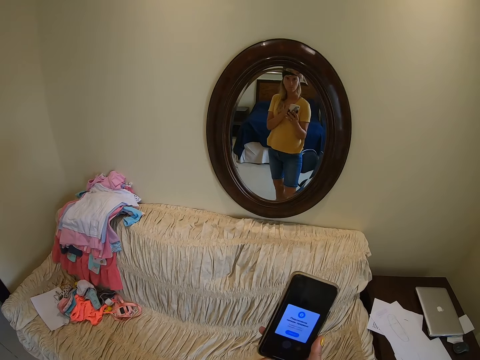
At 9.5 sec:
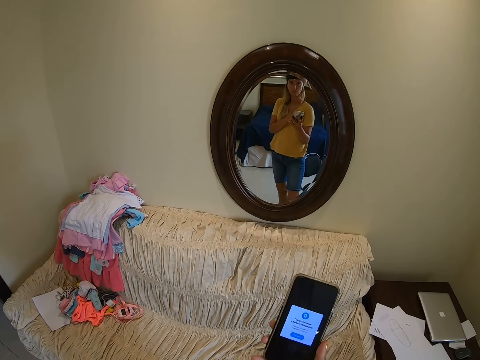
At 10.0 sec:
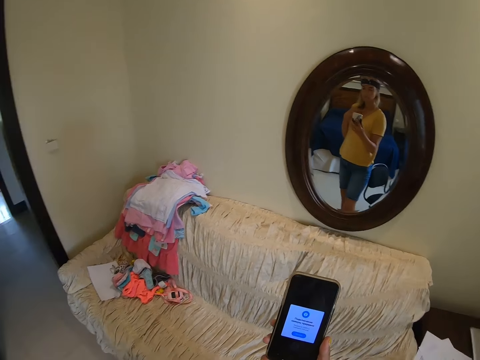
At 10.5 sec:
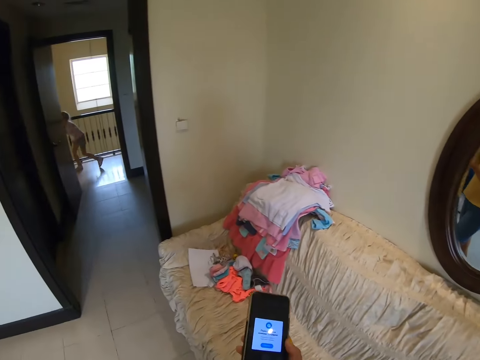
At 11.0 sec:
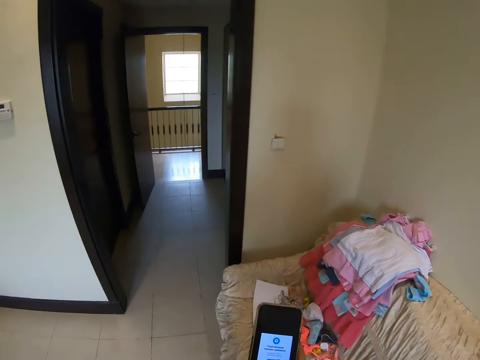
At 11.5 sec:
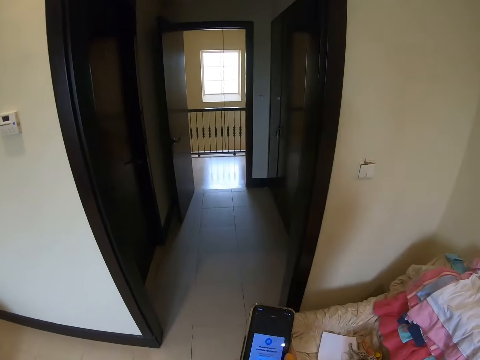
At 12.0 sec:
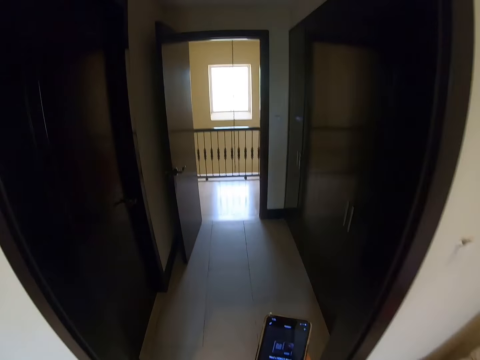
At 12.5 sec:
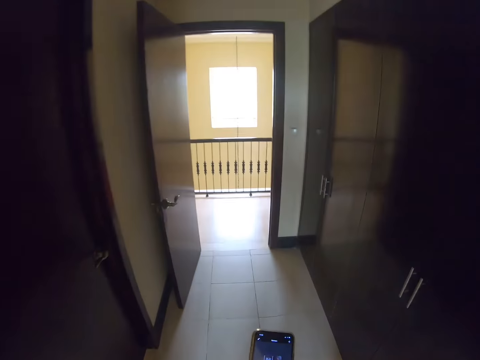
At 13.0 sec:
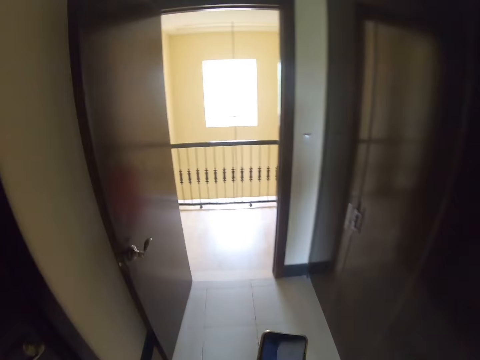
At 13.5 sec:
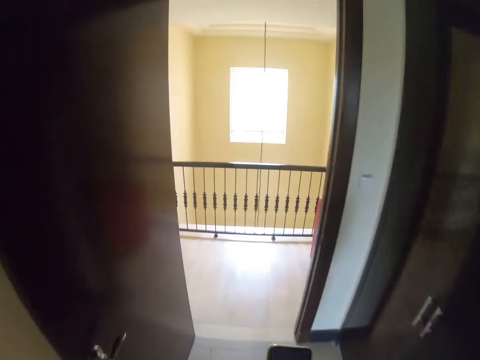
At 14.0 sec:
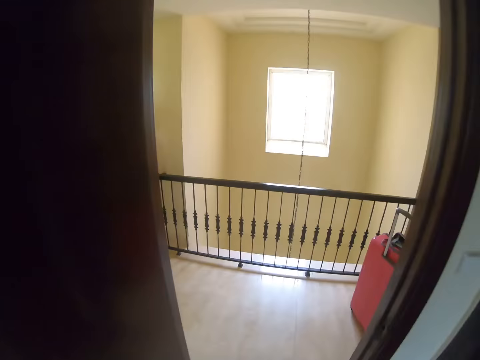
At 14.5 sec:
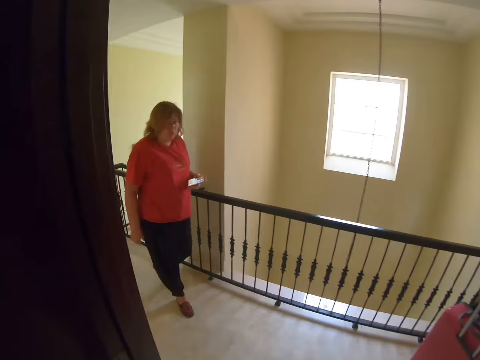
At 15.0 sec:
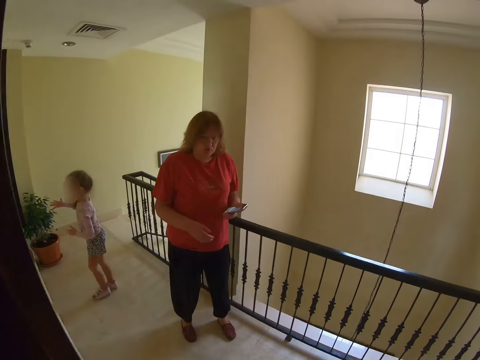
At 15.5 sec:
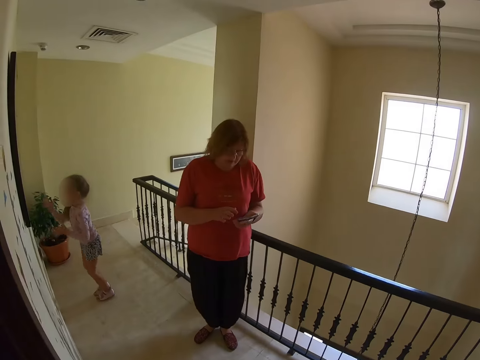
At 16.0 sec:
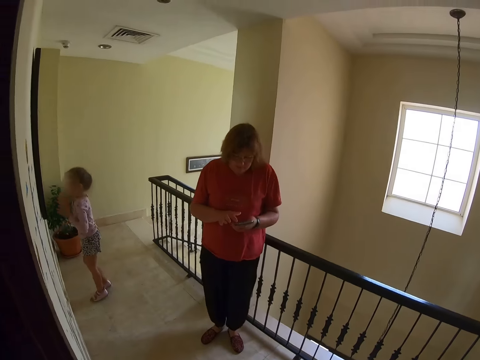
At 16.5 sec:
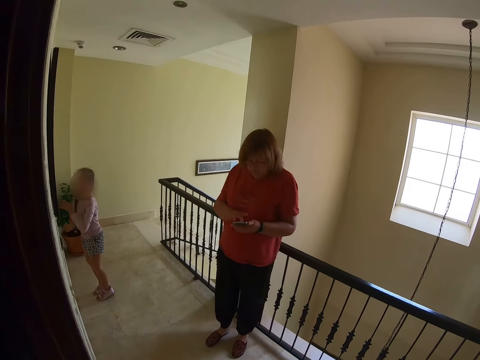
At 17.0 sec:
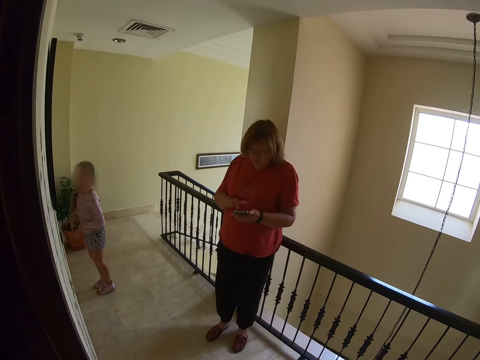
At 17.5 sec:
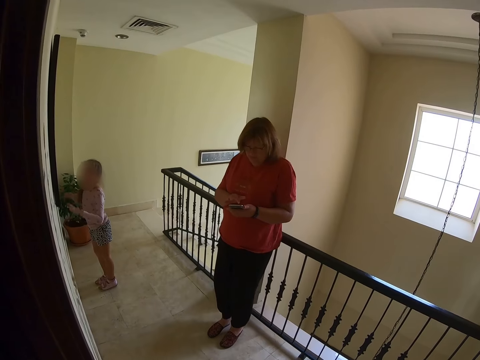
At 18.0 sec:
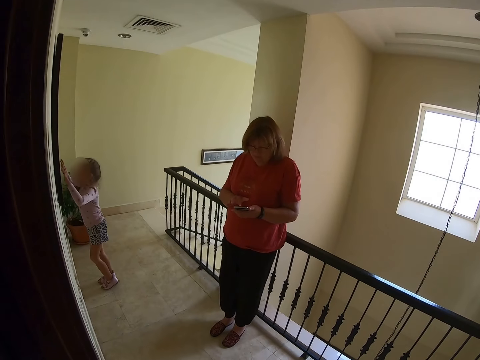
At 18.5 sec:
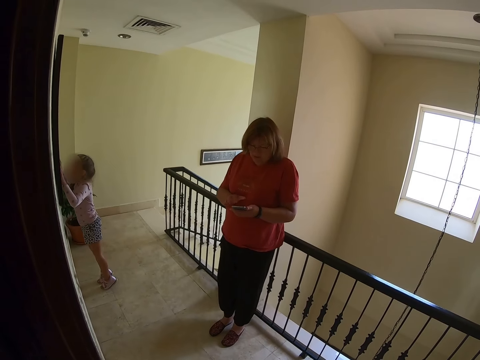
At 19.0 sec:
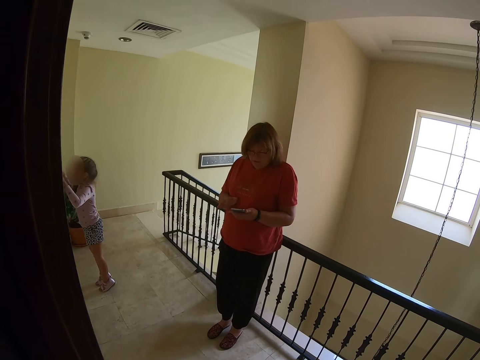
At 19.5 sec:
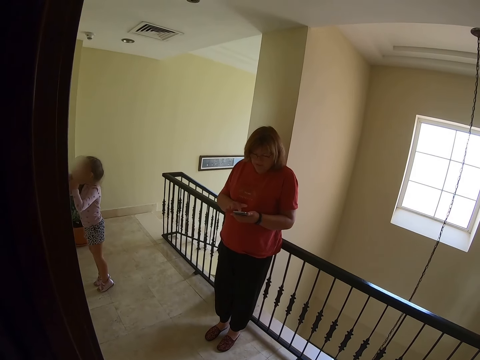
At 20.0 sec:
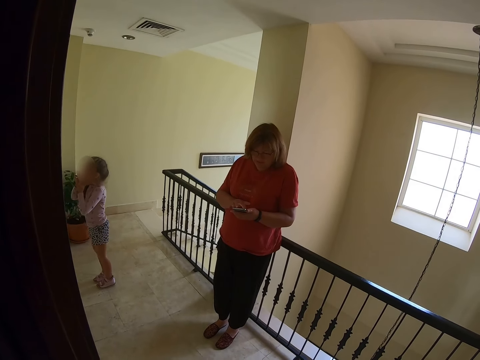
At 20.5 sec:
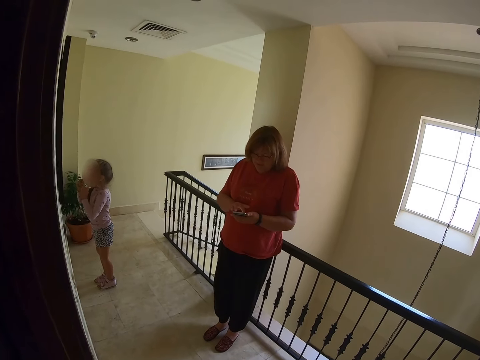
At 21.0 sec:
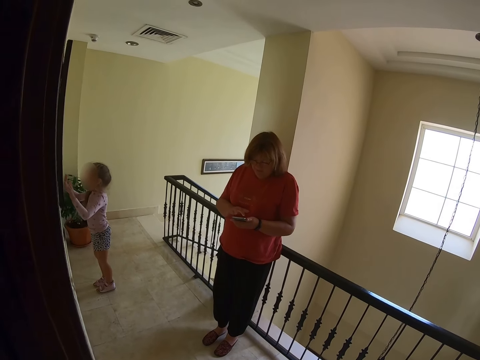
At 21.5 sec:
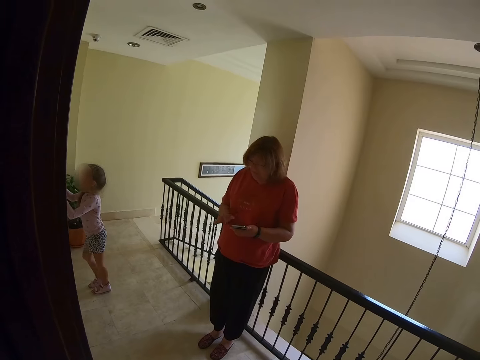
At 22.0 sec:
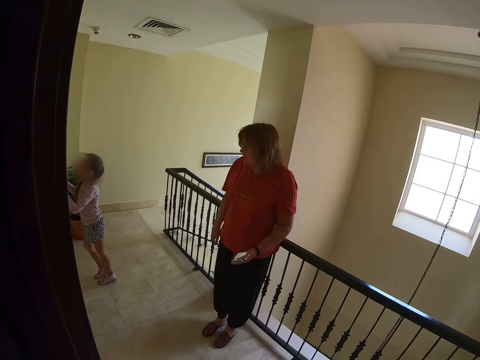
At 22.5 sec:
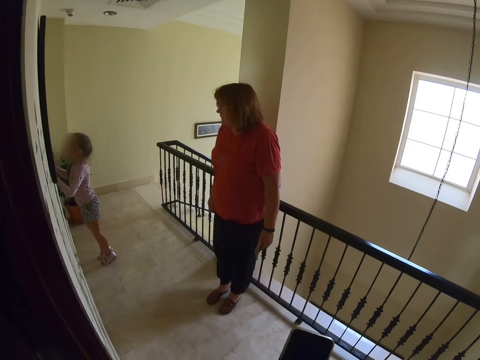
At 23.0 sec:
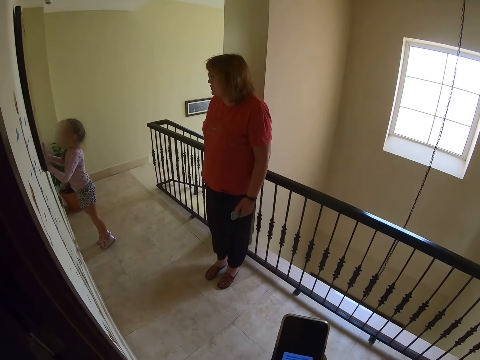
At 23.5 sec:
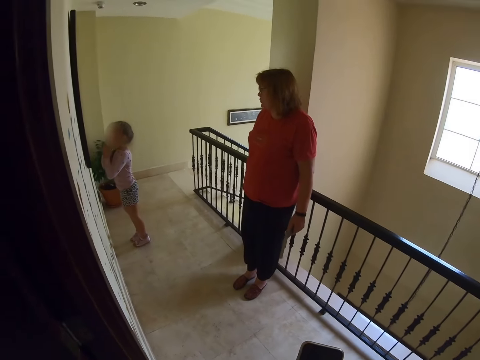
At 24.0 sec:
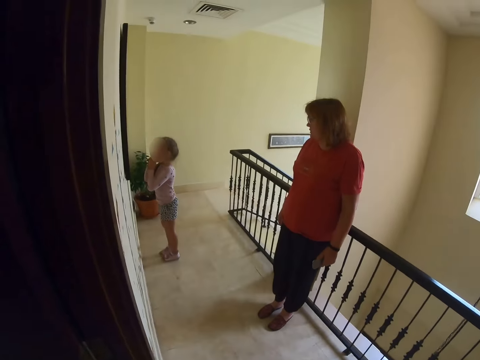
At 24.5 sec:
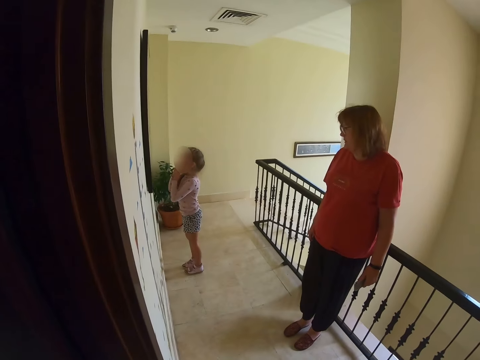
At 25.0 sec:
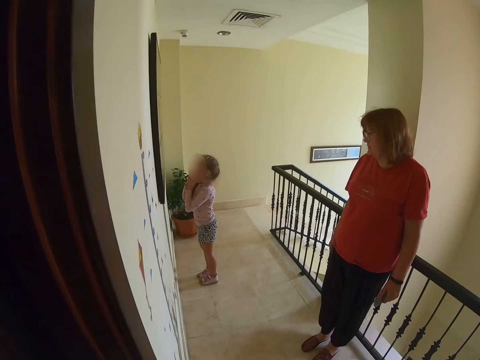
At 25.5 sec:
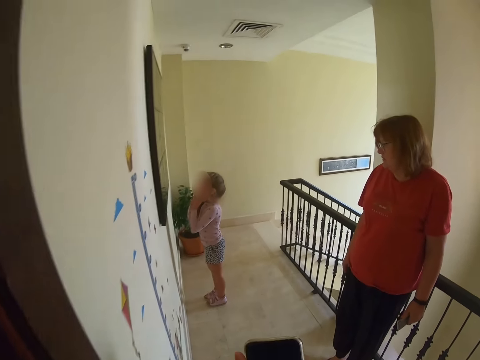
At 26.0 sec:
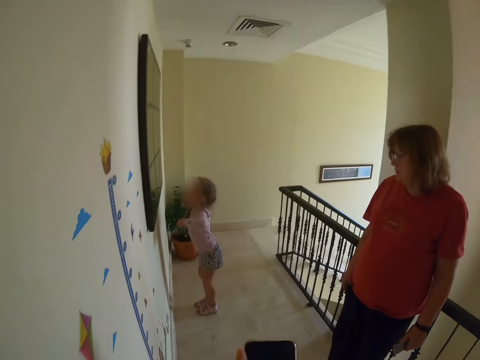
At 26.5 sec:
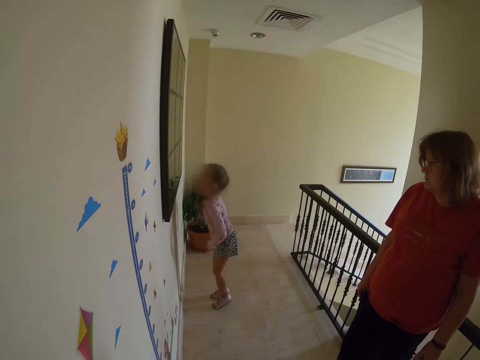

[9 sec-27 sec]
The camera wearer walks around the house, on the corridor, and dials the phone. They dialogue with a person and dial the phone. Another person plays on the corridor. The first person dials the phone. The other person touches the wall. The first person dialogues to the other person. The camera wearer dials the phone.

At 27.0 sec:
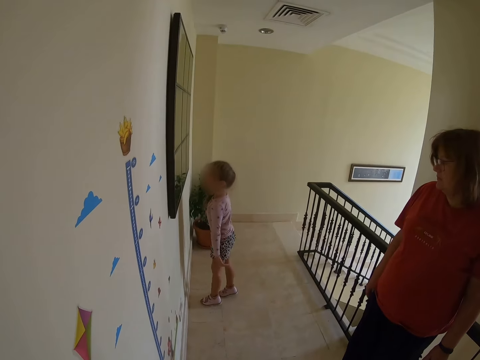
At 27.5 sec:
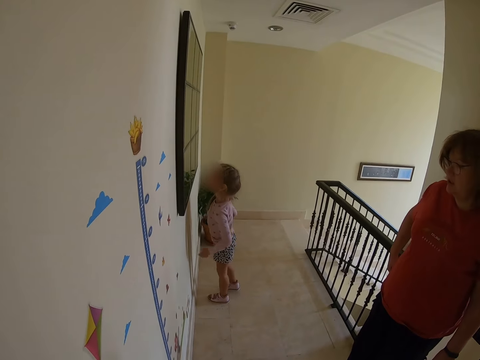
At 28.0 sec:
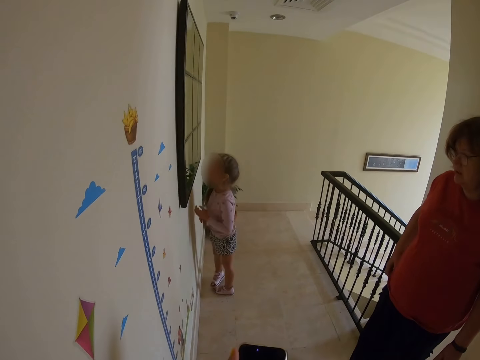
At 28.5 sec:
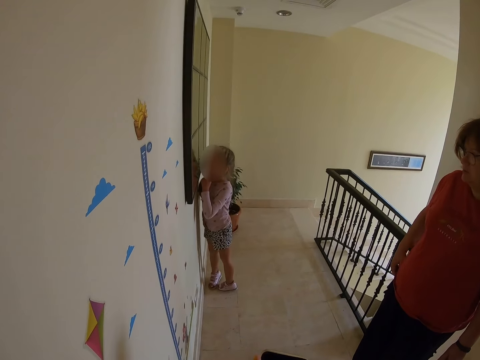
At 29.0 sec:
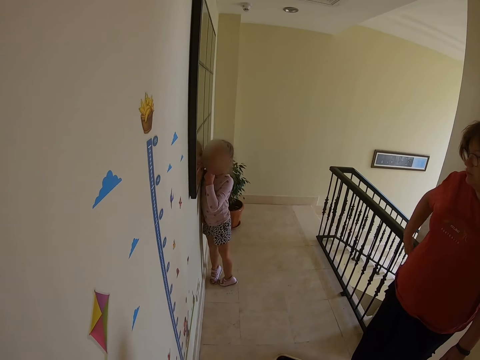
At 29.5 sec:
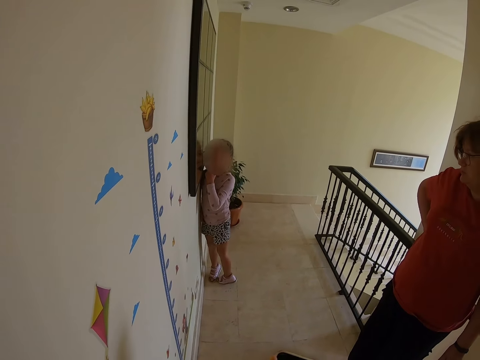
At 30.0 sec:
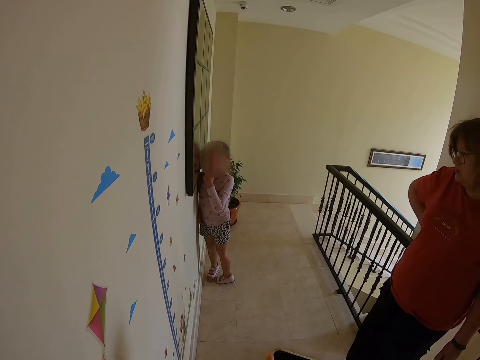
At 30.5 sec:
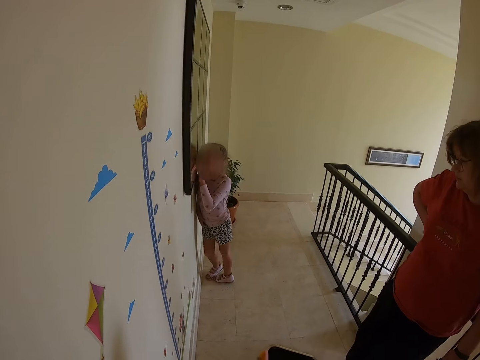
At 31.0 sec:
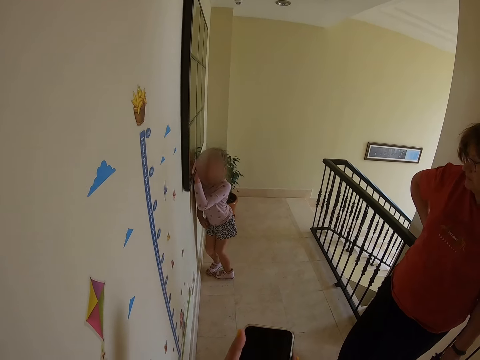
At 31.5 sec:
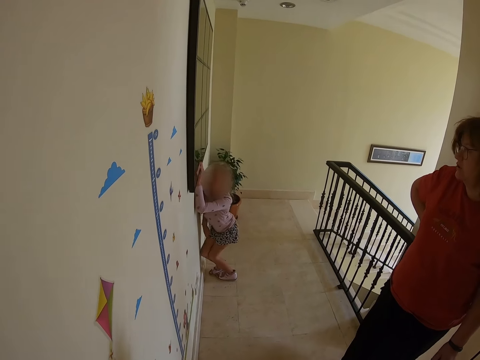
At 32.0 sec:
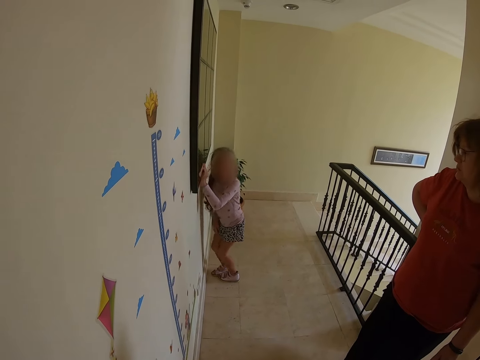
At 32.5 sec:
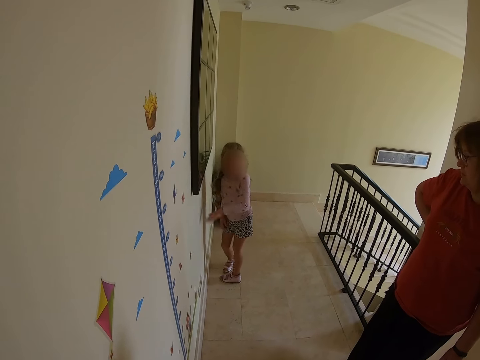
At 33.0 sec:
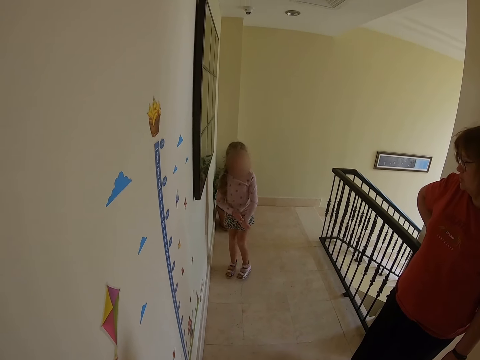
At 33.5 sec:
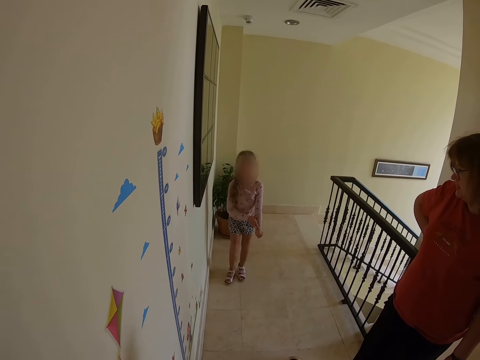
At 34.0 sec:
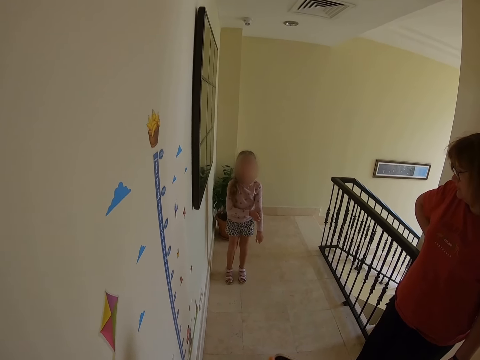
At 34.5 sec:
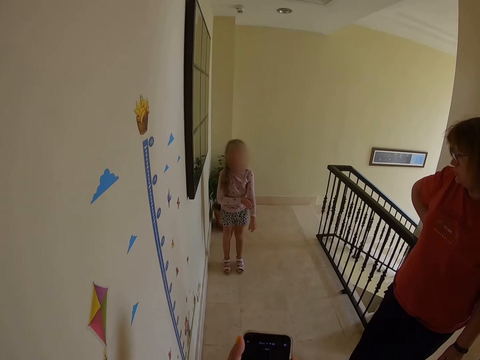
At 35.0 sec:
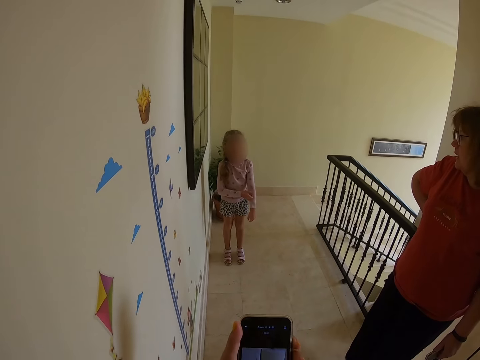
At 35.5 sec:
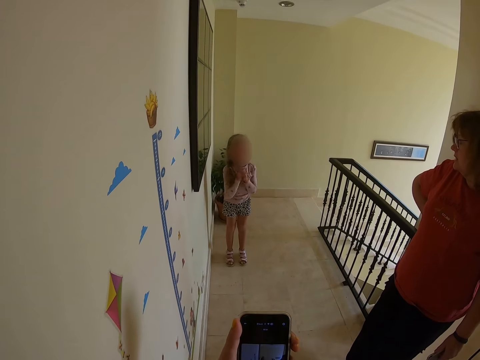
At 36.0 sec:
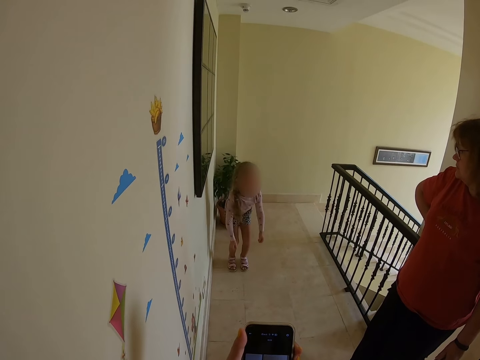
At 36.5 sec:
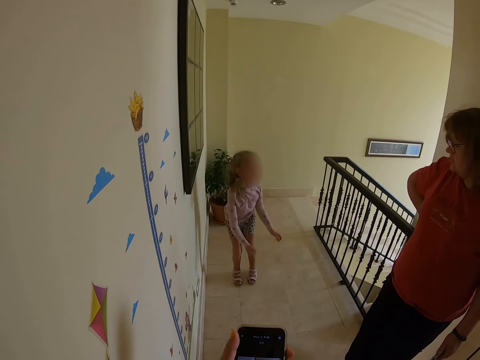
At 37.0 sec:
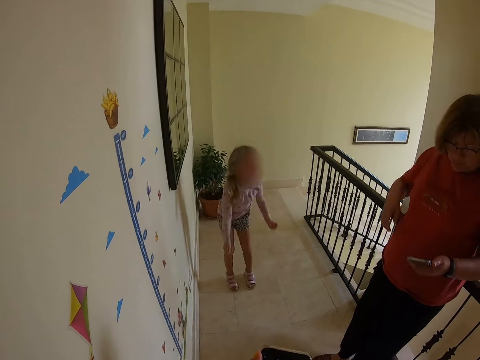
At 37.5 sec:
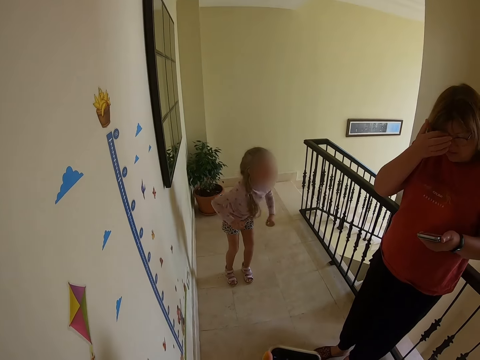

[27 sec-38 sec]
A person squats down and stands up. The camera wearer operates the phone. The person jumps up.
